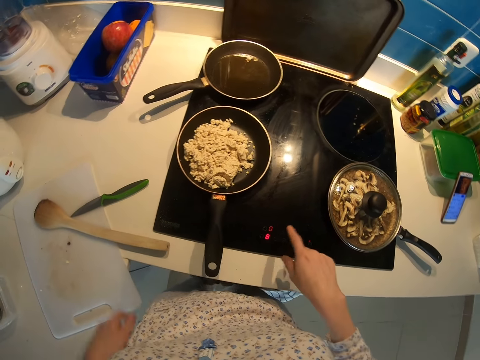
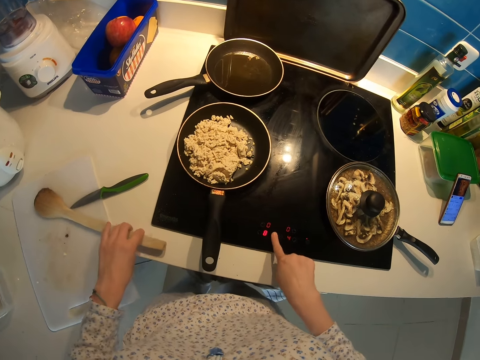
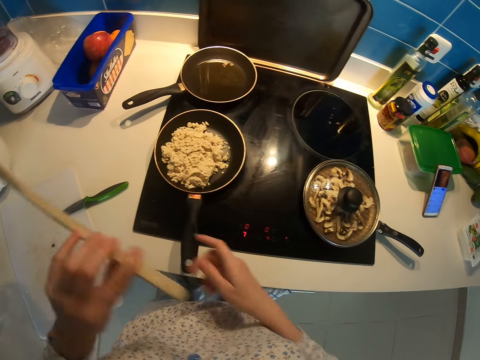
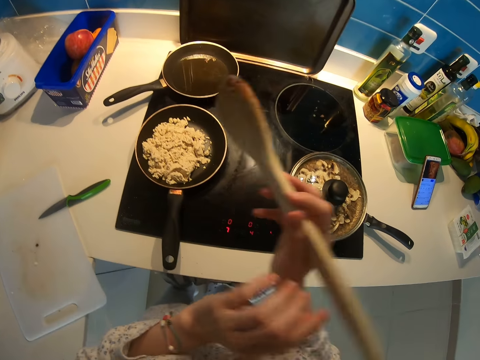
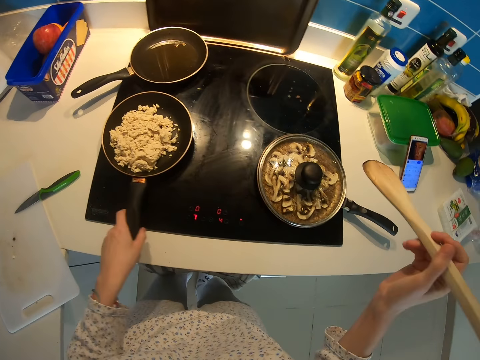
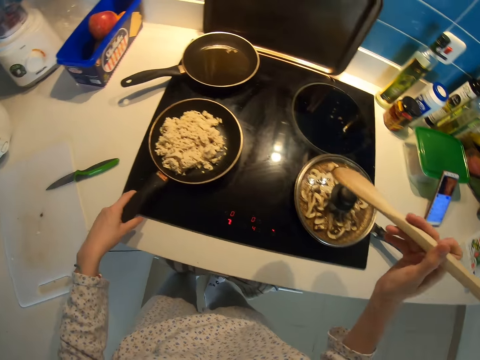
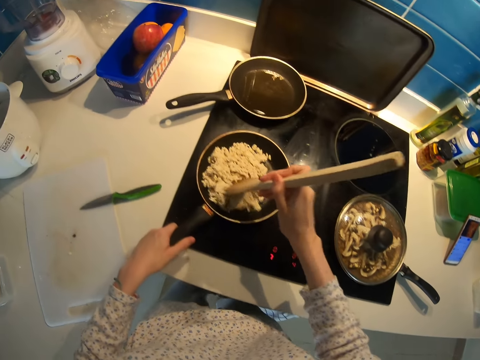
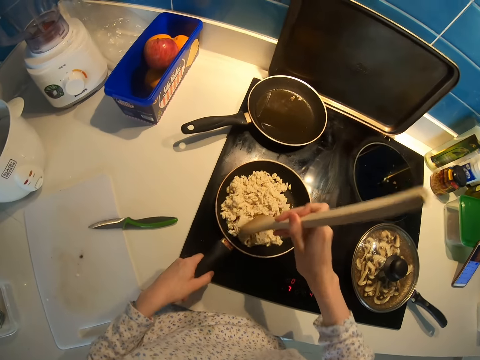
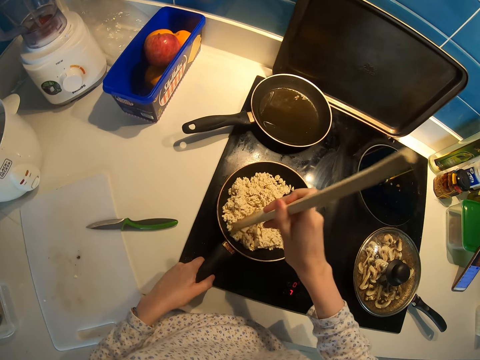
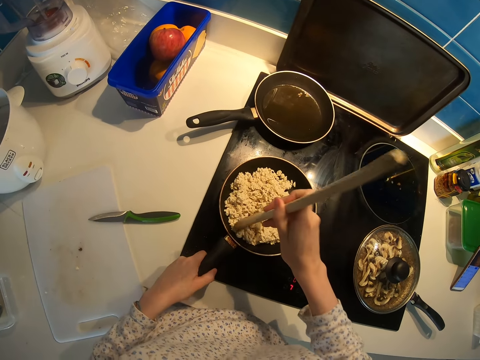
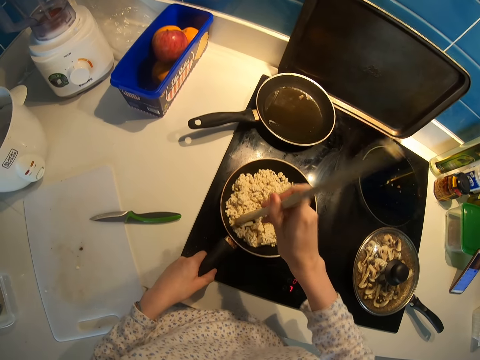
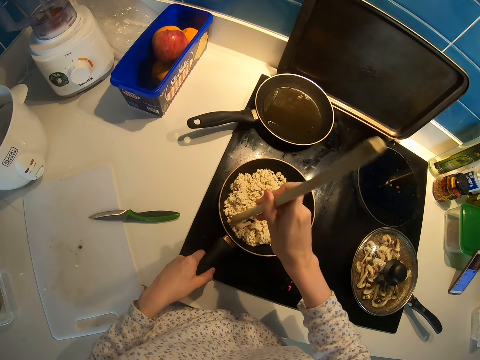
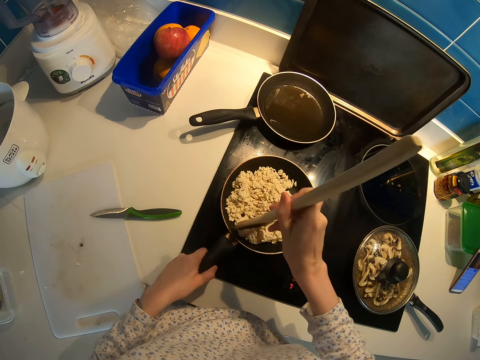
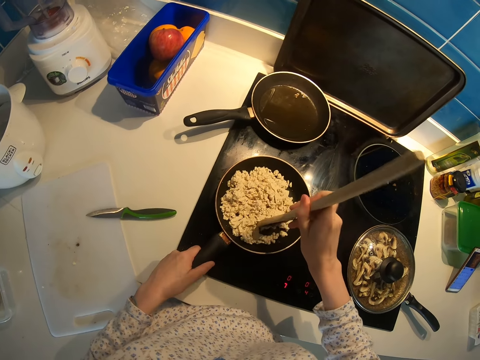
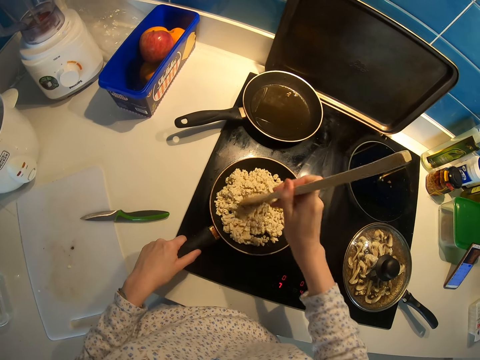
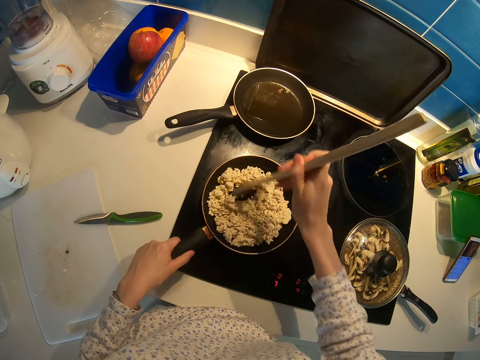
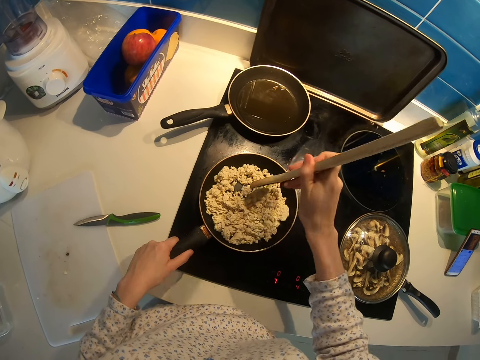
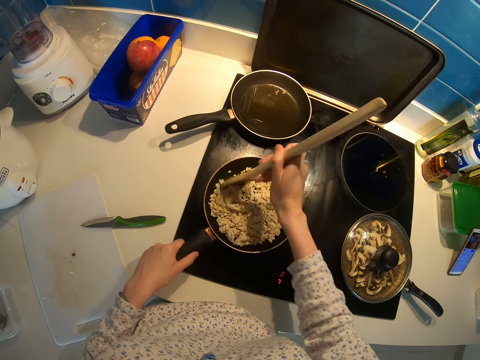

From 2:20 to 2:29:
The camera wearer picks the wooden spoon. They stir the food in the pan with the wooden spoon. They mash something with the wooden spoon.

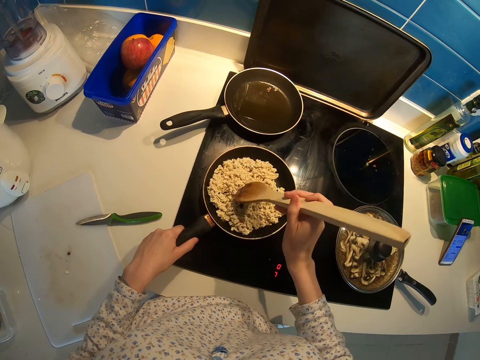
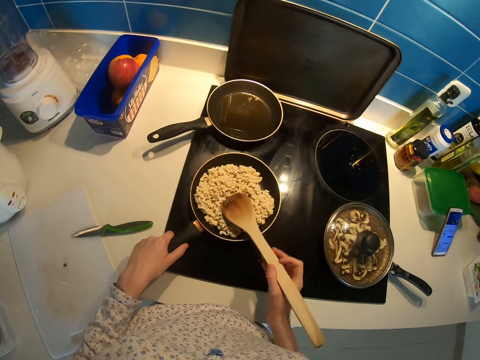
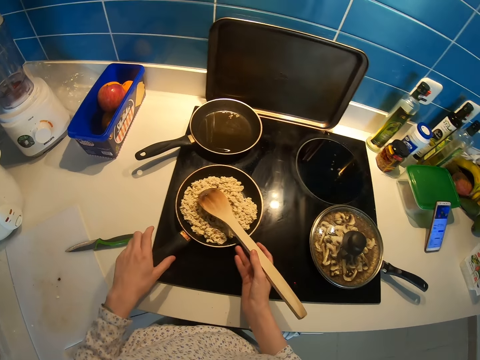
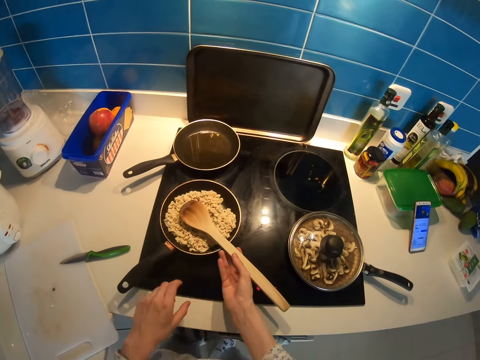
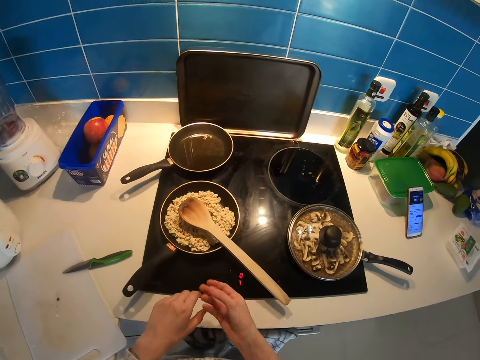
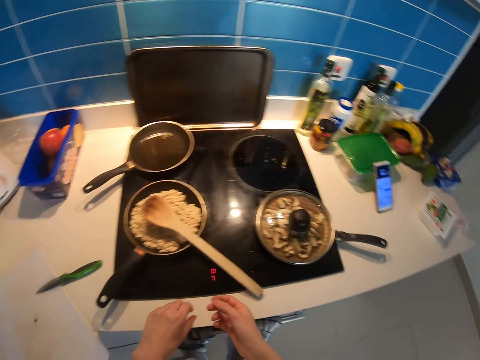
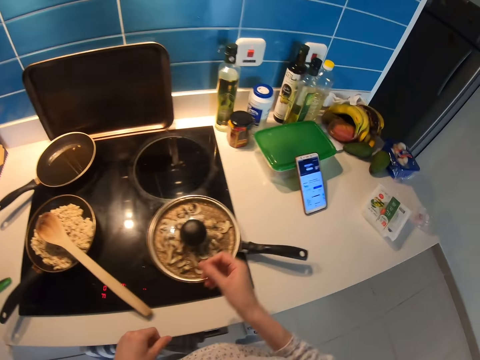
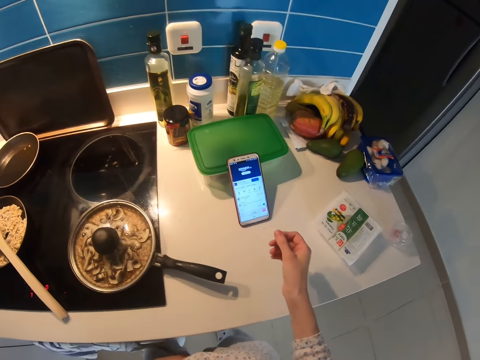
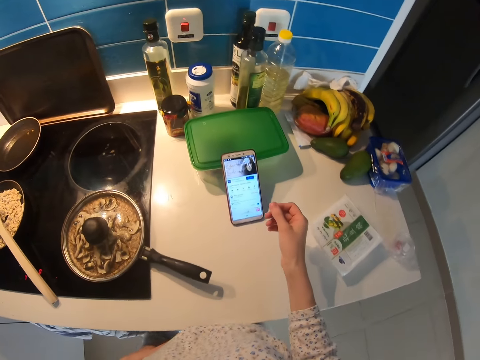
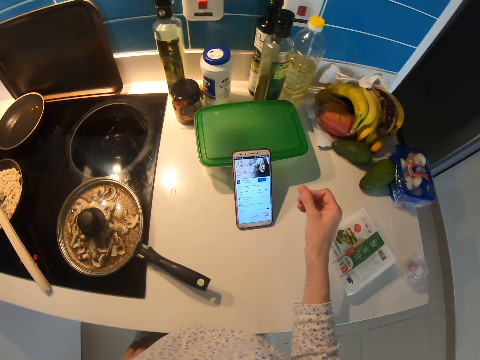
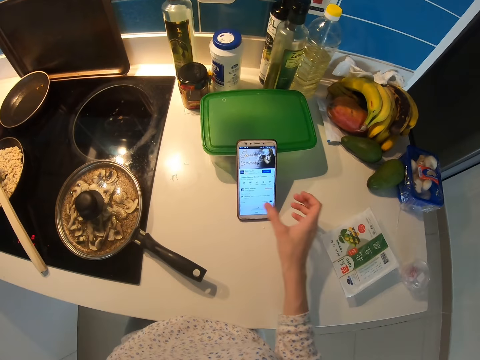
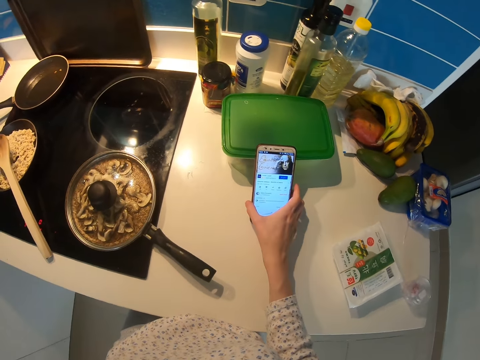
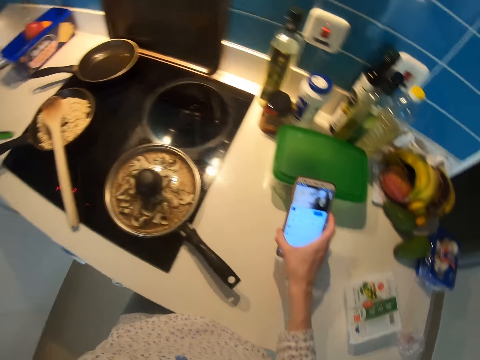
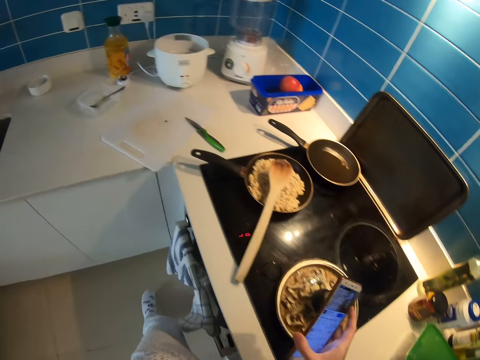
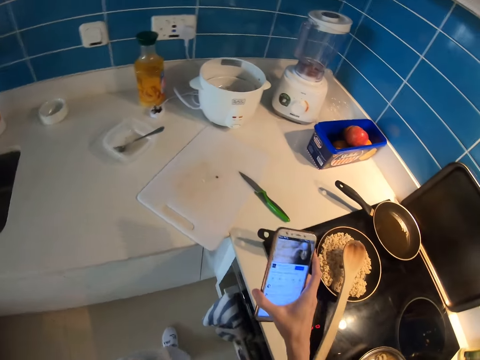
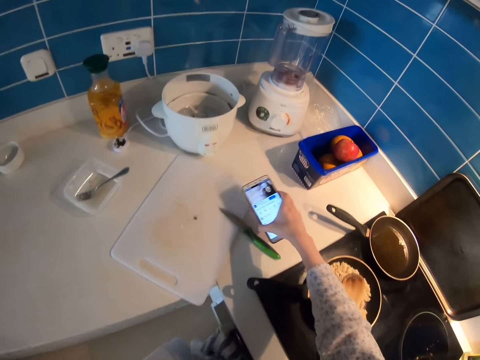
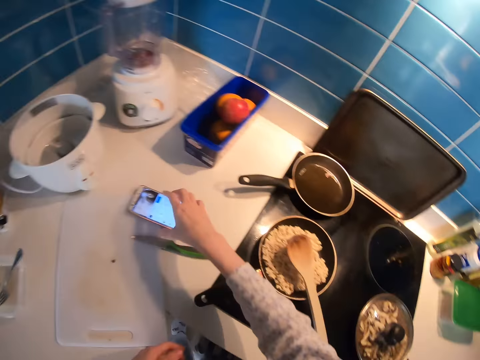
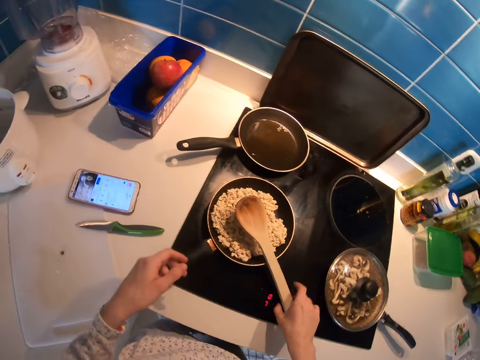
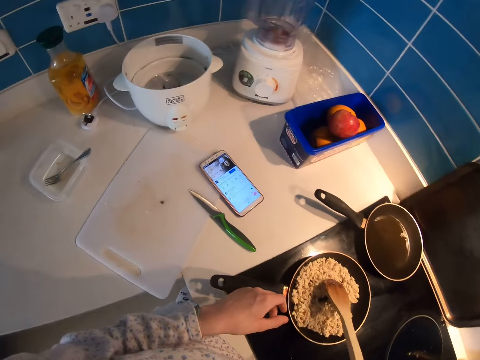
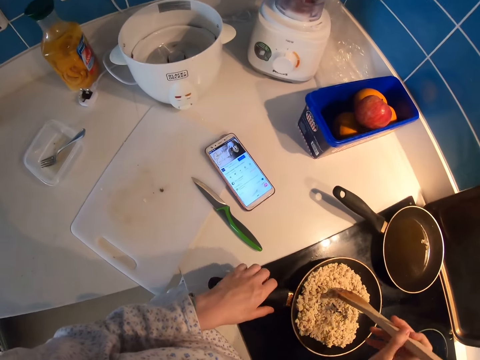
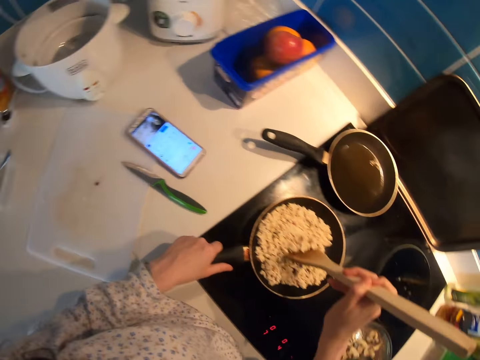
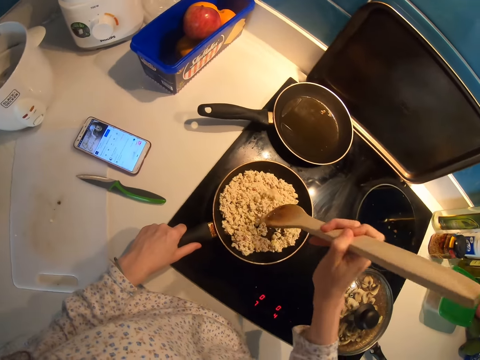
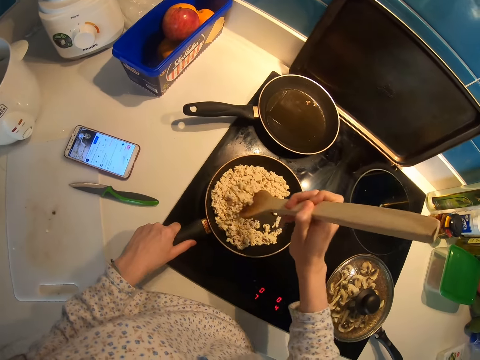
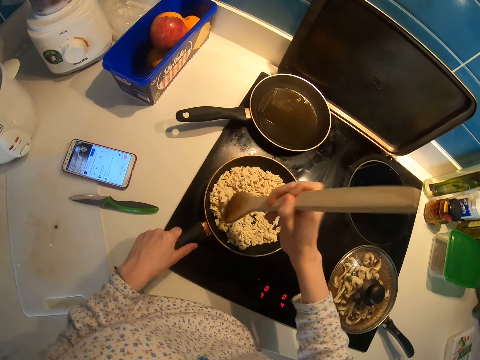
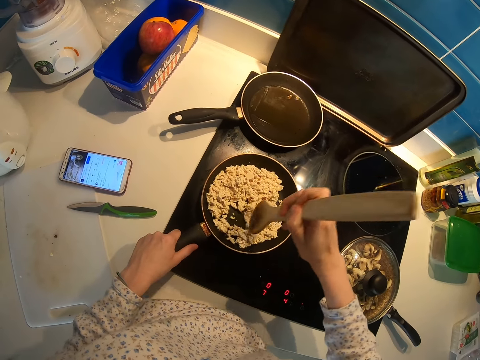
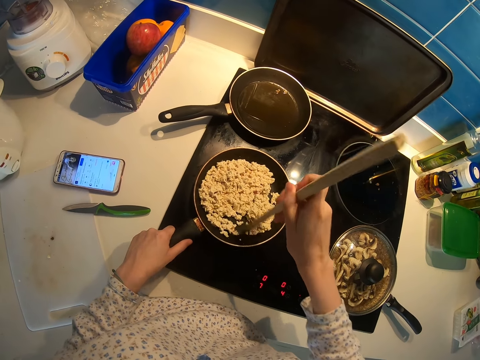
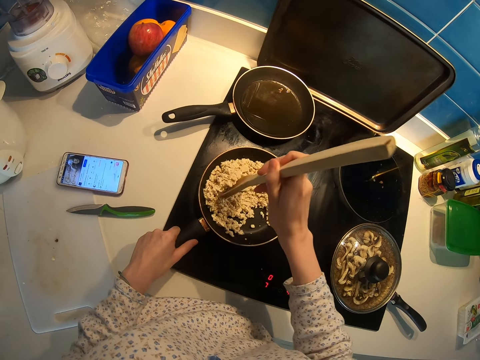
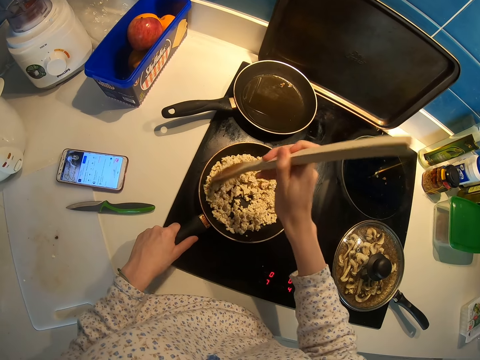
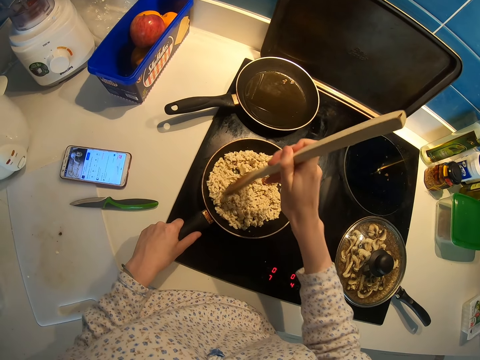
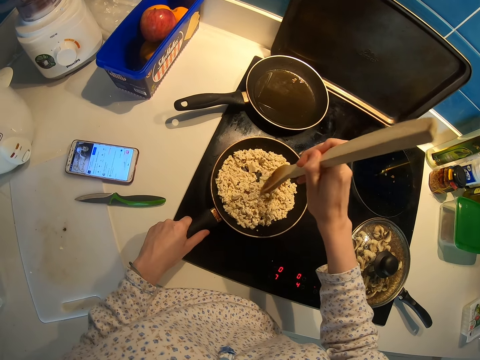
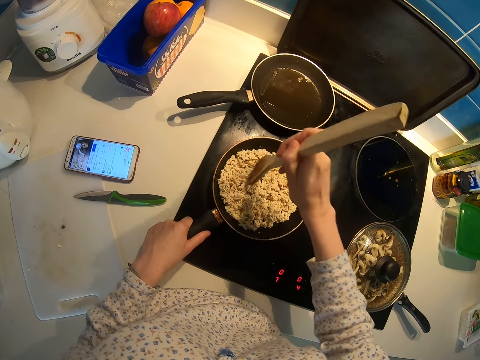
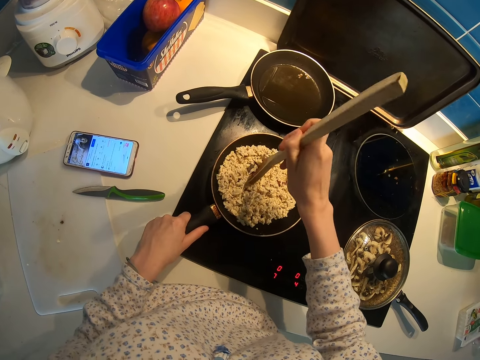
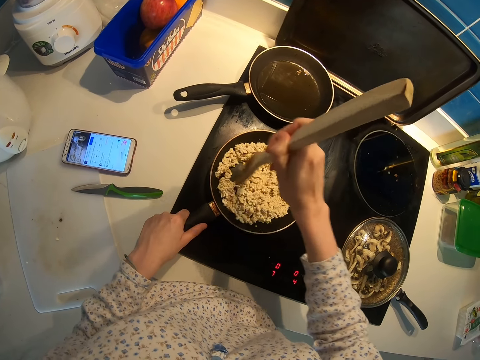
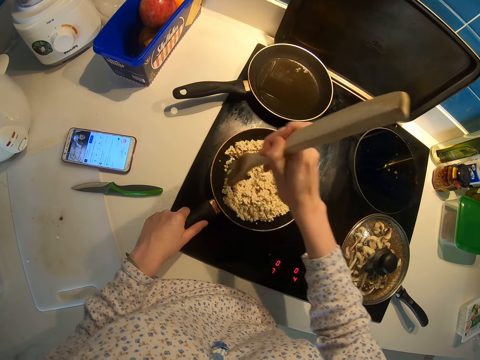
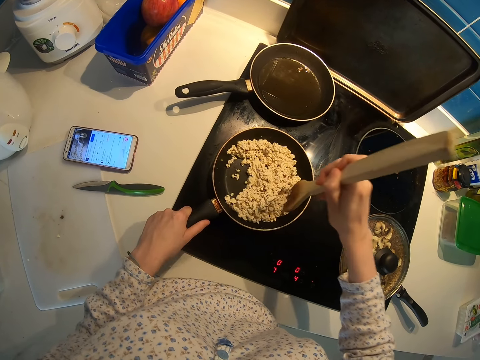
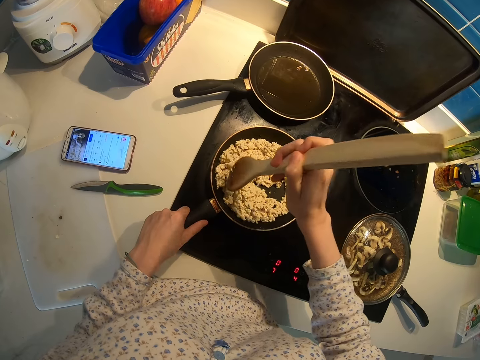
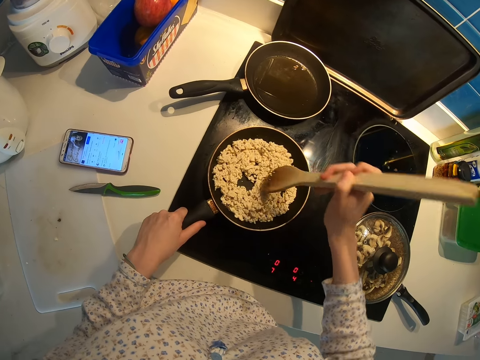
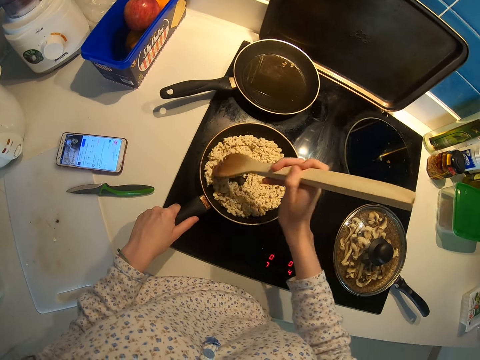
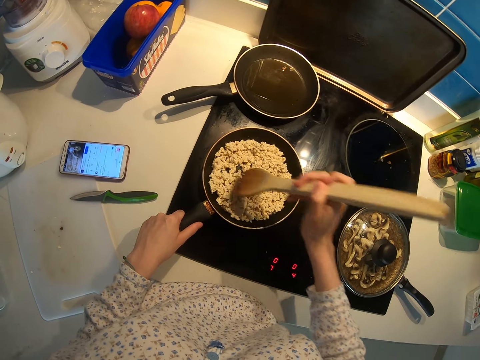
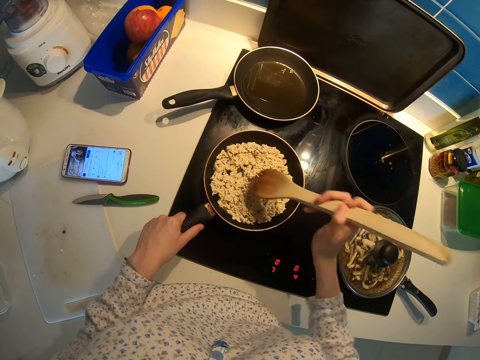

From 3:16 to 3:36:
The camera wearer places the wooden spoon on the pan. They pick up their phone. They put the phone on the kitchen surface. They stir the food in the pan with the wooden spoon.
